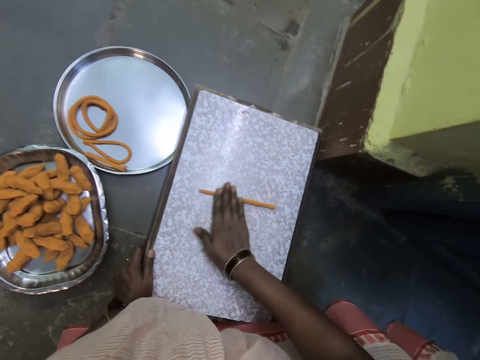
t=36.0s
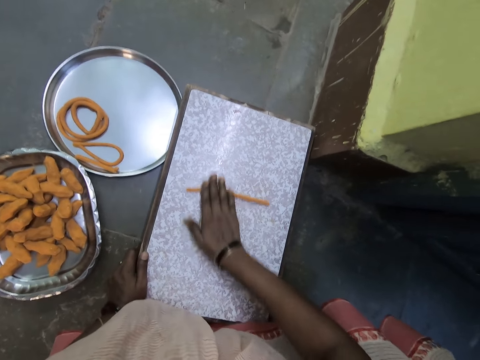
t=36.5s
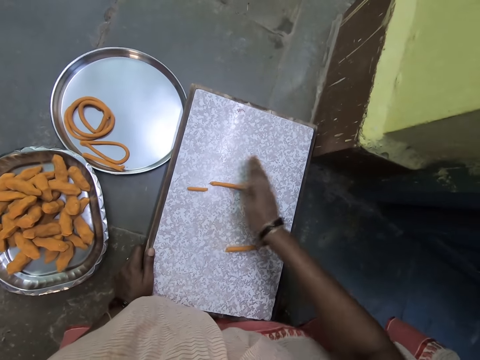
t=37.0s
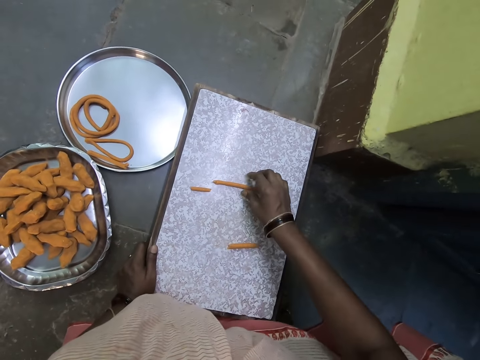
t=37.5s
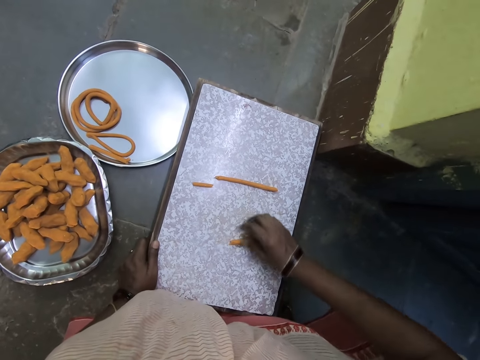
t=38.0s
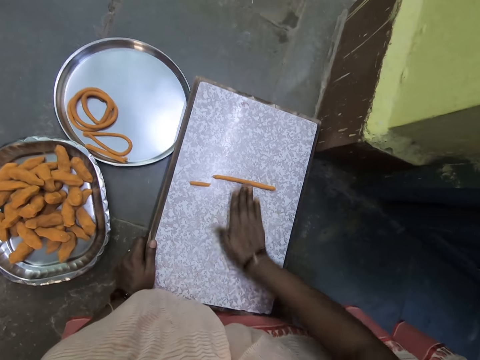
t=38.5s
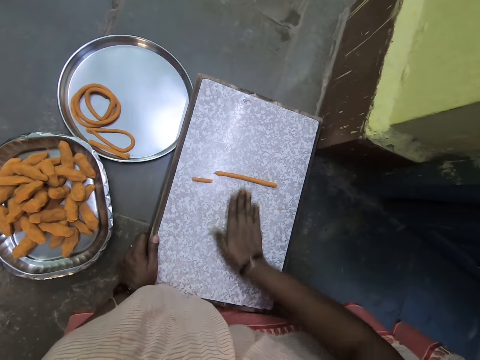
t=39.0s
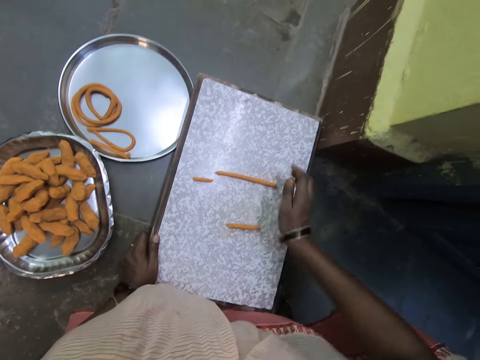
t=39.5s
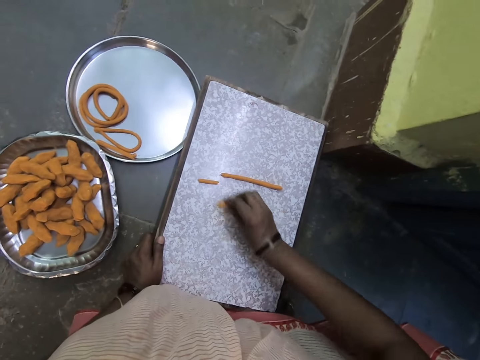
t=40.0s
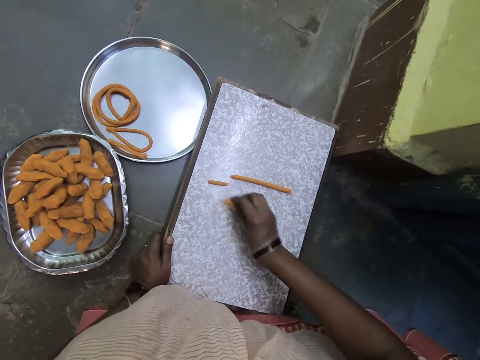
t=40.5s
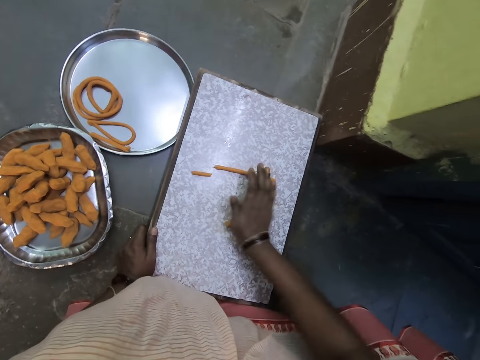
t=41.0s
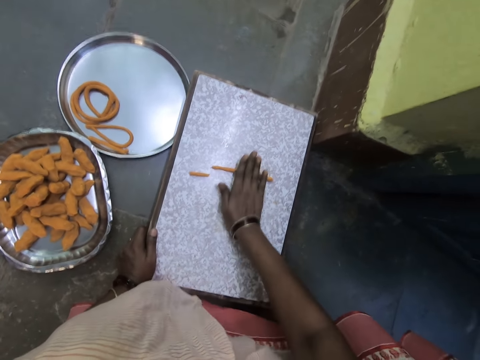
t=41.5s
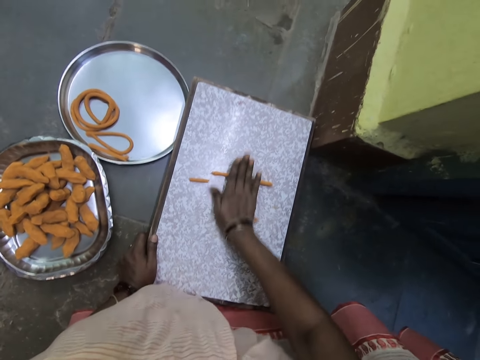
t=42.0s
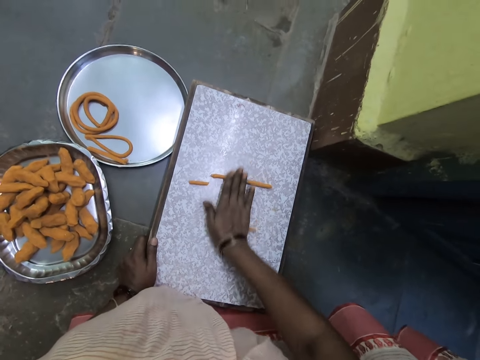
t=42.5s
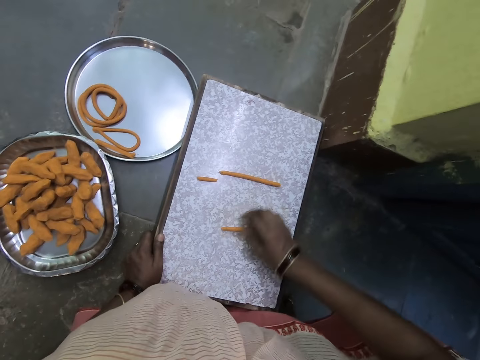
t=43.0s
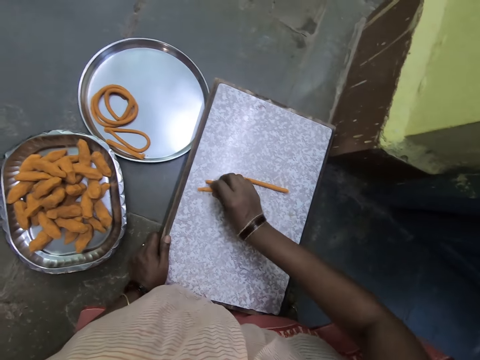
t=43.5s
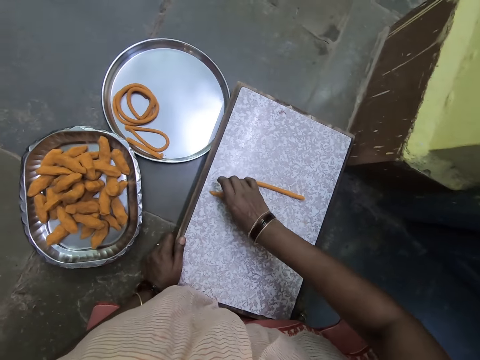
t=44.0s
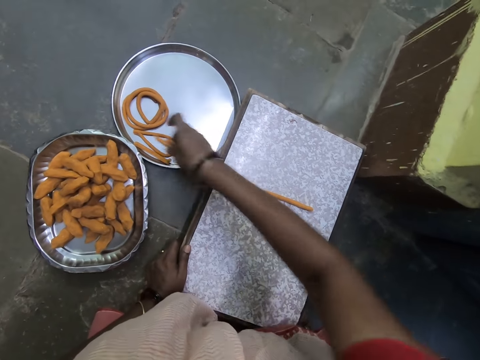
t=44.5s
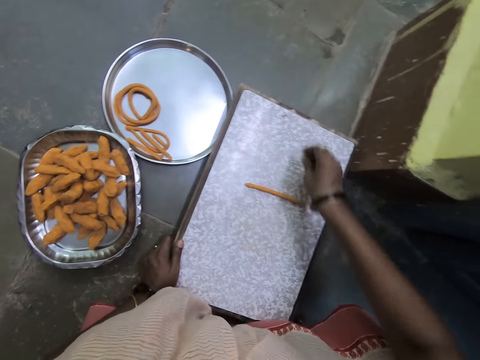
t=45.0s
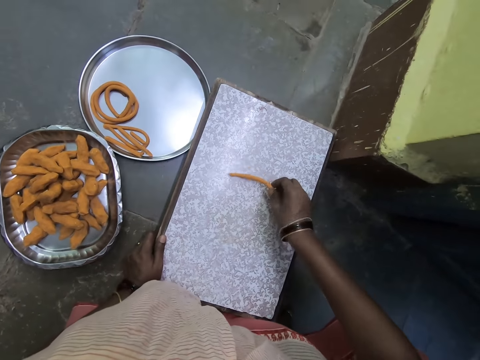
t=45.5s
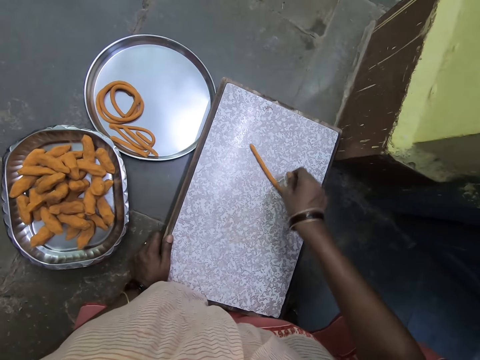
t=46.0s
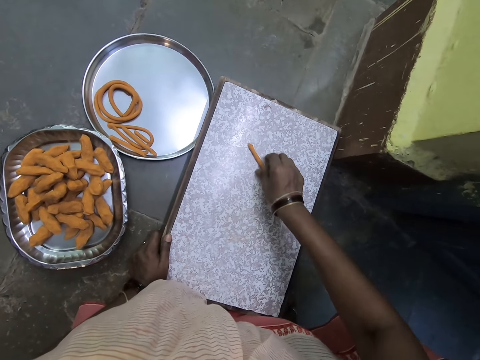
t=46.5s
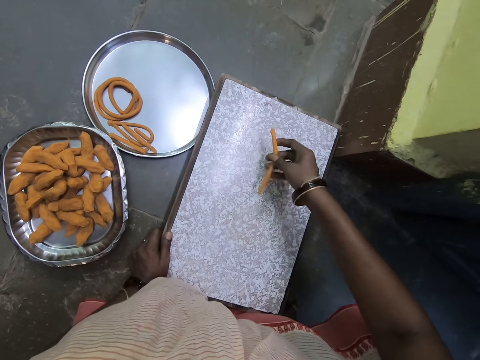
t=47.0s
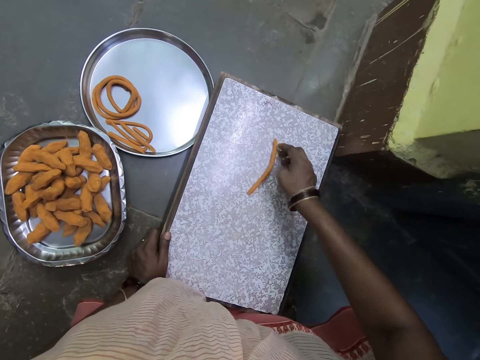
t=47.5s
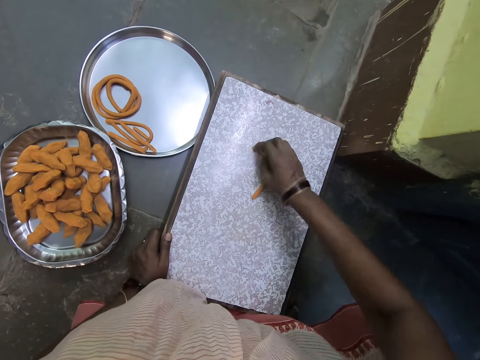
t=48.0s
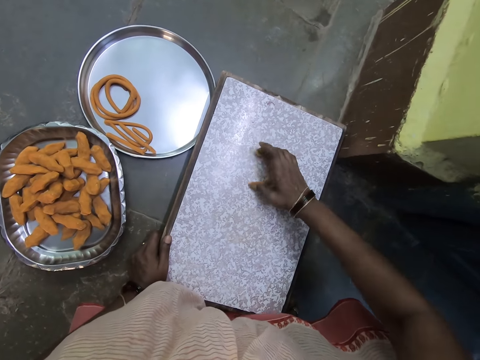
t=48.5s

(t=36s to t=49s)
The camera wearer rolls the other piece of dough on the chopping board. They grab the dough. They remove the two pieces of dough from the chopping board. They put the dough on the metal plate. They grab the dough. They fold the dough.

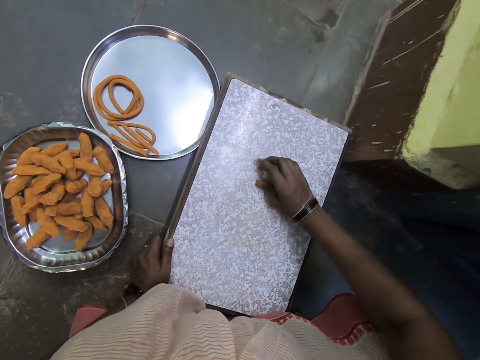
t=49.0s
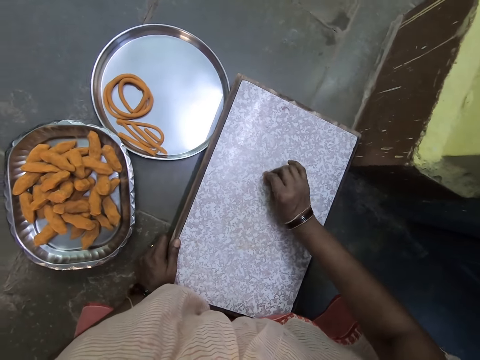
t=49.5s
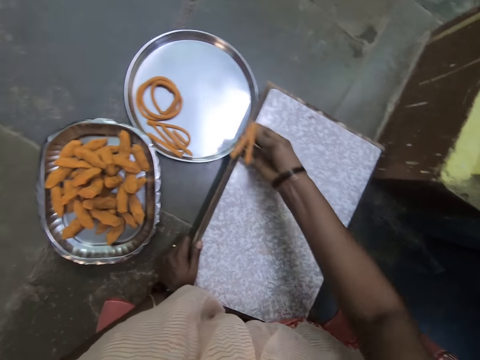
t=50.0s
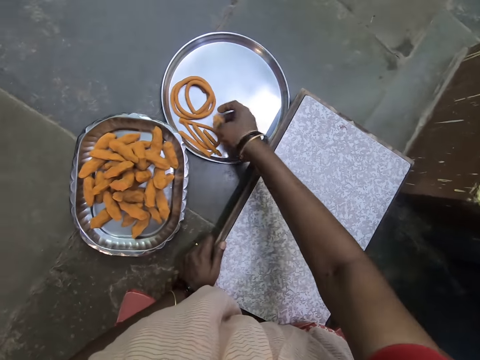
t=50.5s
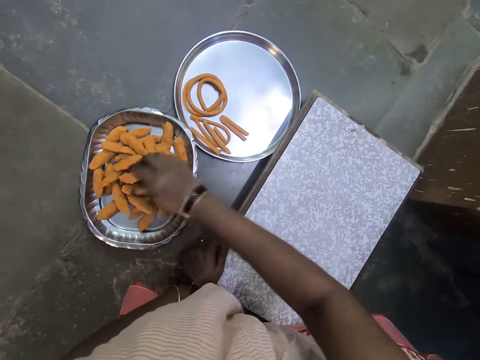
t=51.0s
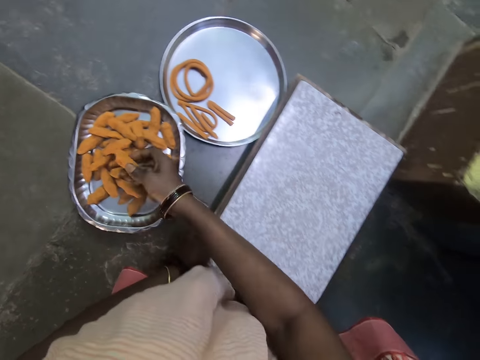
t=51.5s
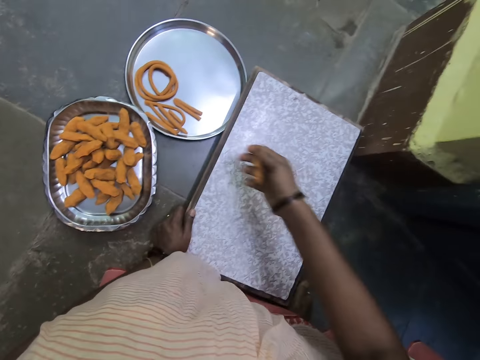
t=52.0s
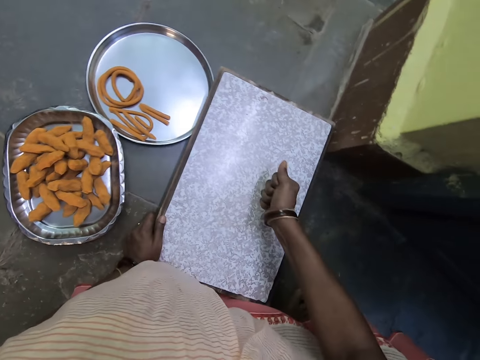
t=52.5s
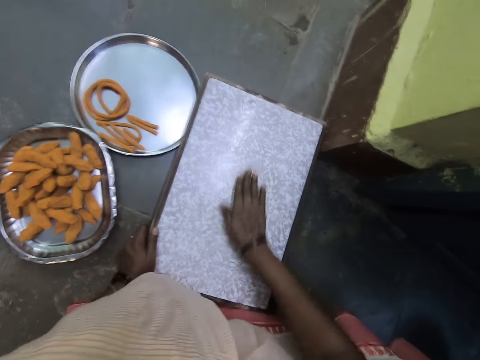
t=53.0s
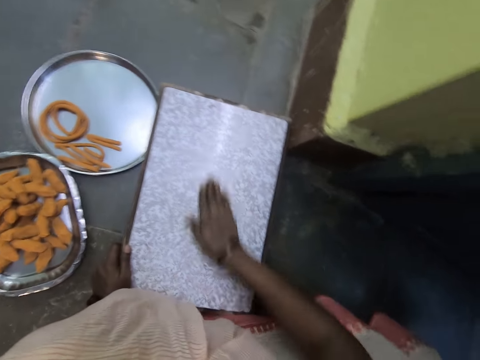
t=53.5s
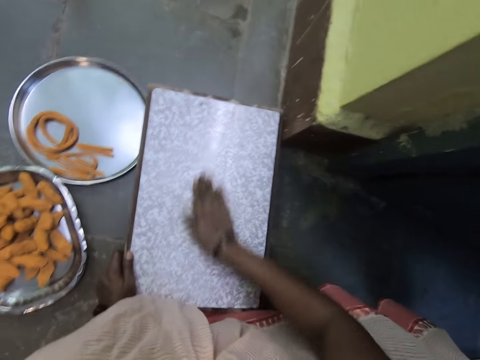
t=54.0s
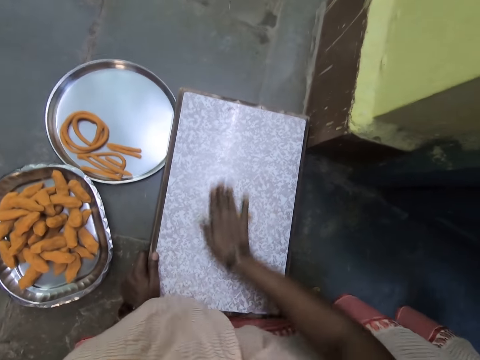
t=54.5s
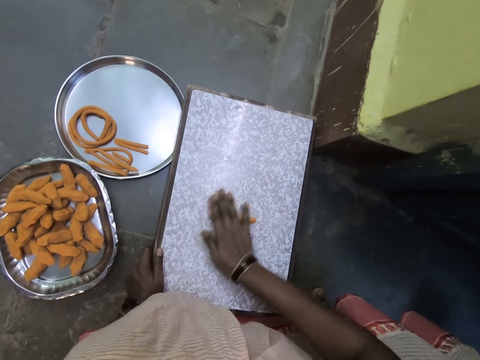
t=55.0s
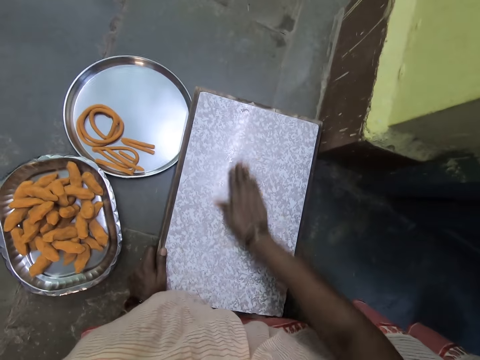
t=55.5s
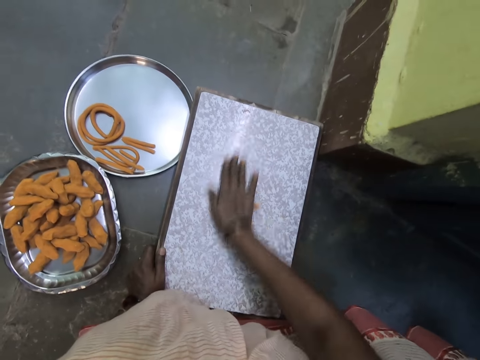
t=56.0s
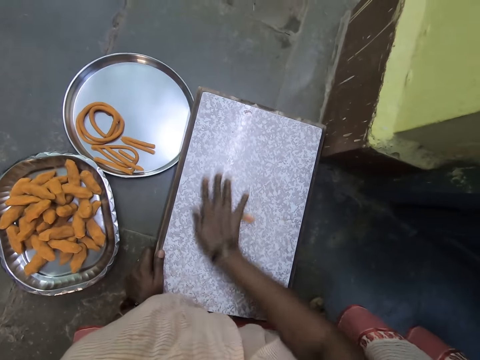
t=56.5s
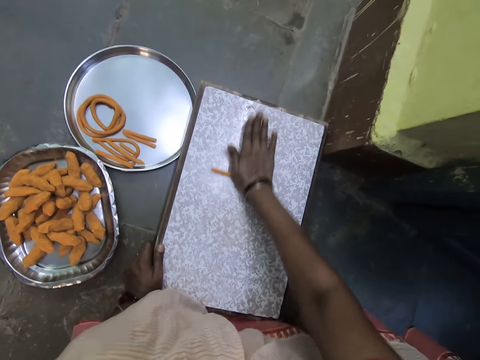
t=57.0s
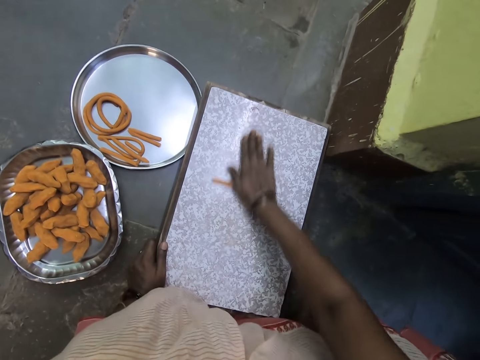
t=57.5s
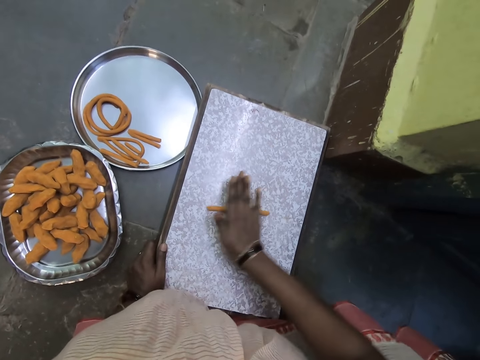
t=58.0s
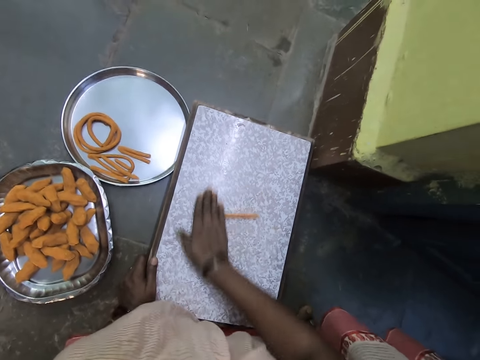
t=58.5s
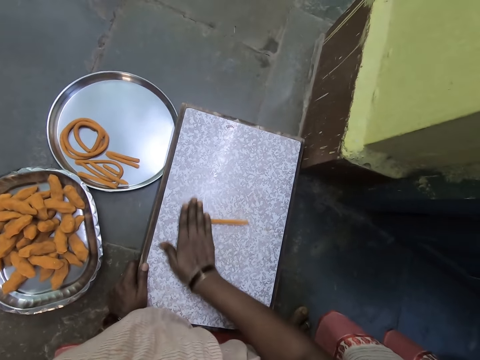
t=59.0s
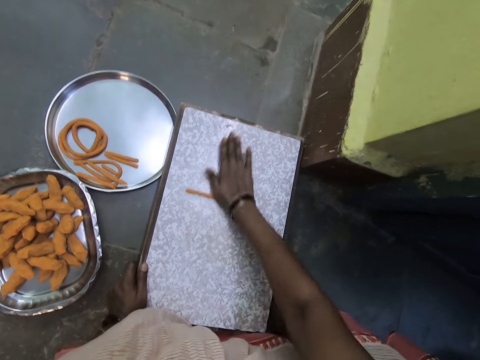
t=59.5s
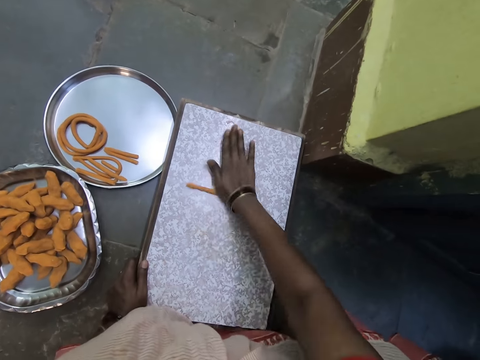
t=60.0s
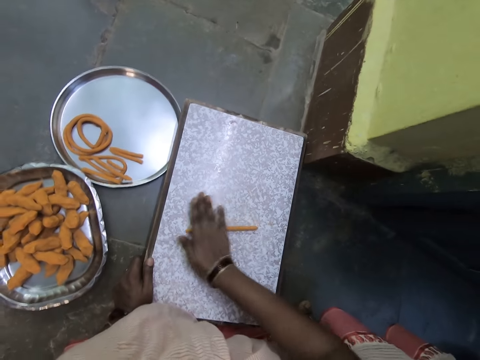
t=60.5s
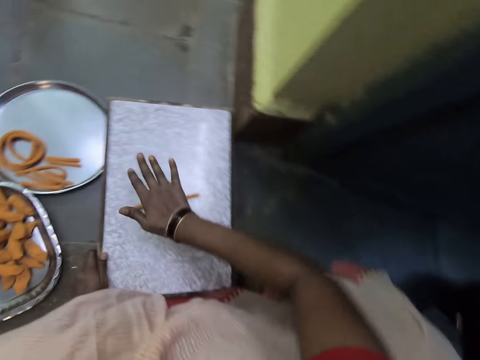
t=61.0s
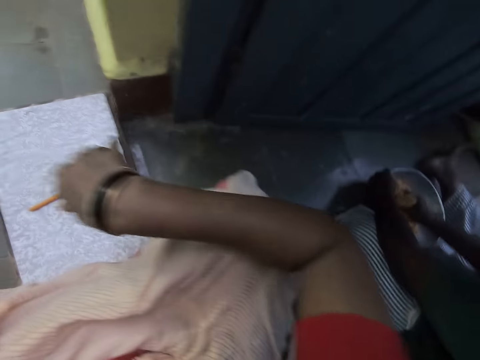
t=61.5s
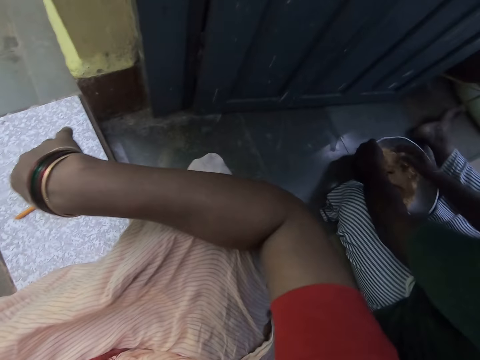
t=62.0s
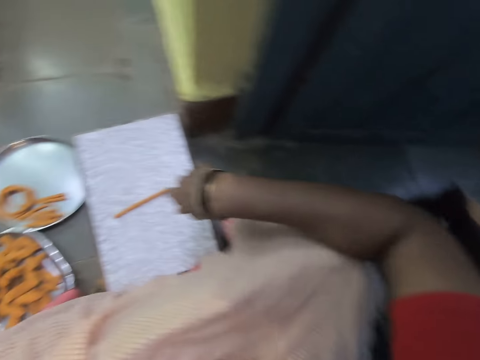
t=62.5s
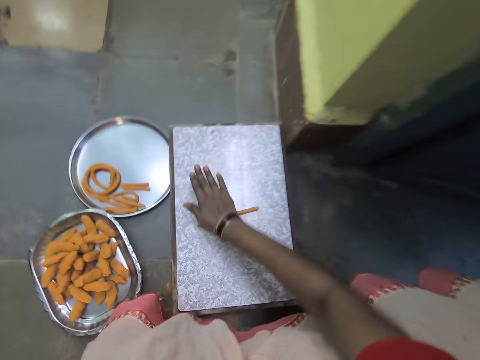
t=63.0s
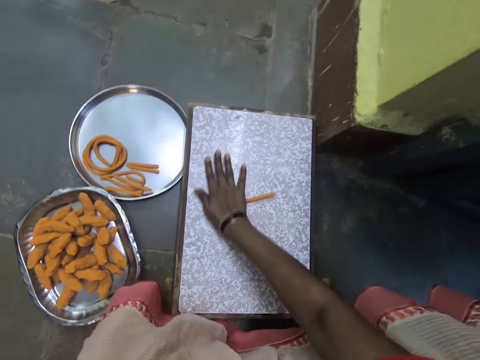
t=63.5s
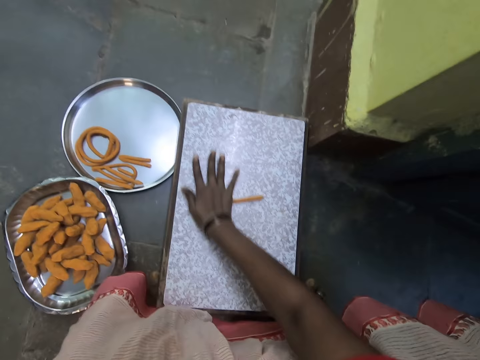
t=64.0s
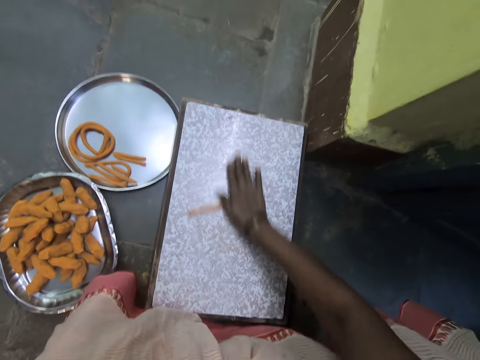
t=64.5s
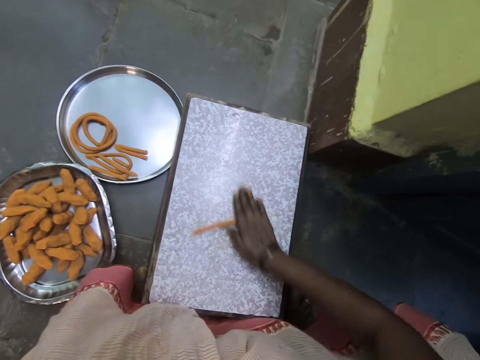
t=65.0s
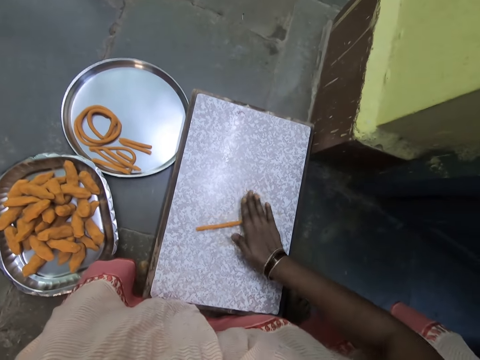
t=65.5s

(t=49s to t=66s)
The camera wearer joins the two ends of the dough on the board. He carries the rolled dough from the chopping board to the aluminum plate. He picks the dough from the plate on the floor. He squeezes the dough. He rolls the dough with his hand on the chopping board on the floor. He looks around. He rolls the dough.
